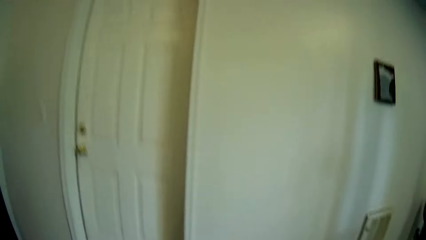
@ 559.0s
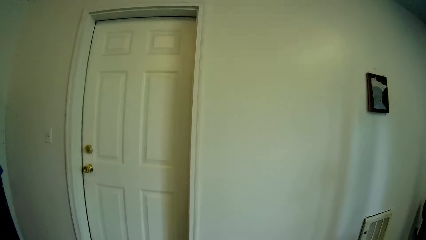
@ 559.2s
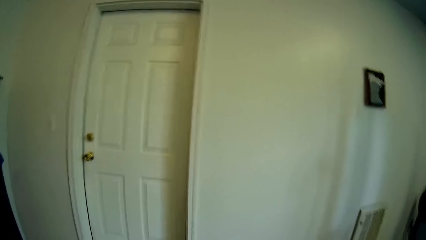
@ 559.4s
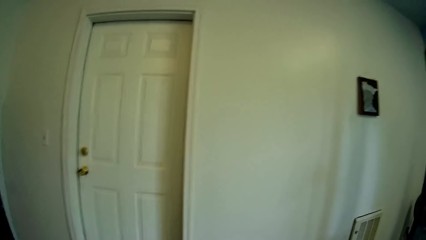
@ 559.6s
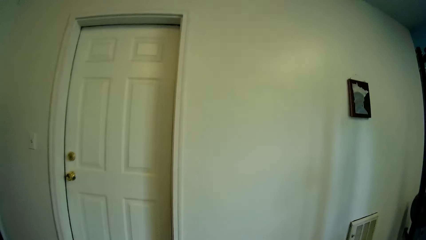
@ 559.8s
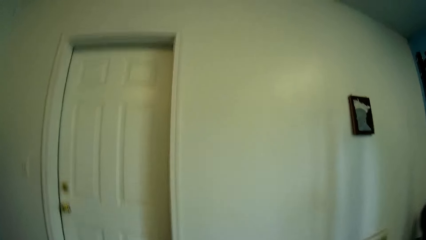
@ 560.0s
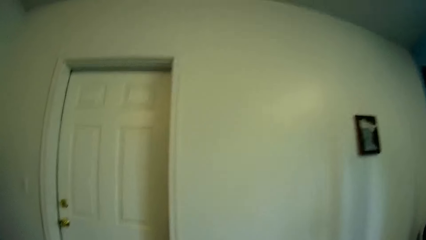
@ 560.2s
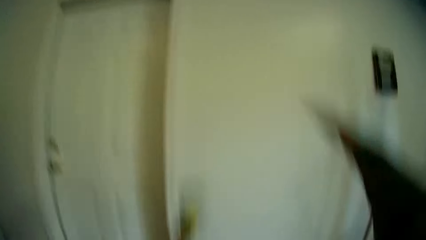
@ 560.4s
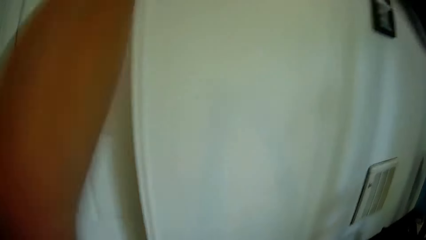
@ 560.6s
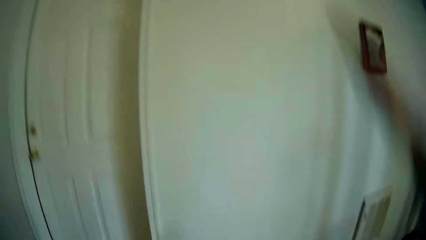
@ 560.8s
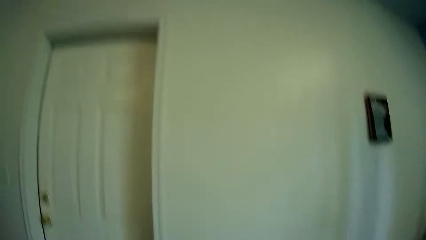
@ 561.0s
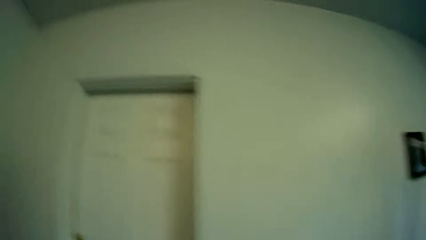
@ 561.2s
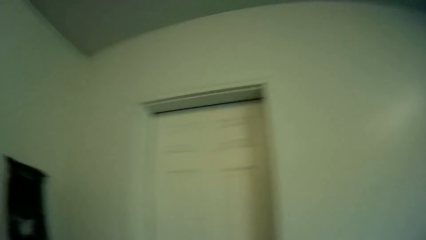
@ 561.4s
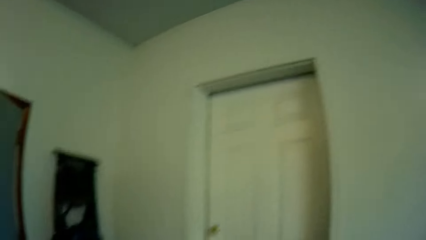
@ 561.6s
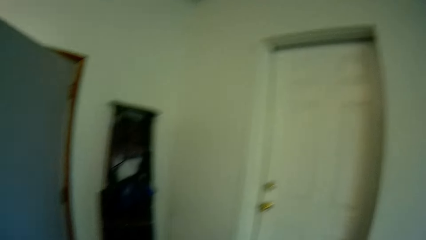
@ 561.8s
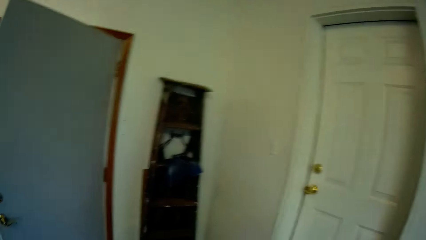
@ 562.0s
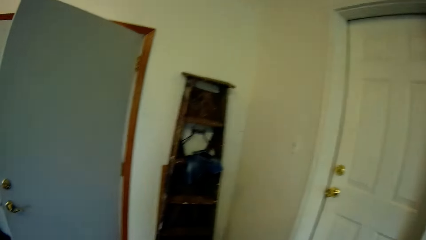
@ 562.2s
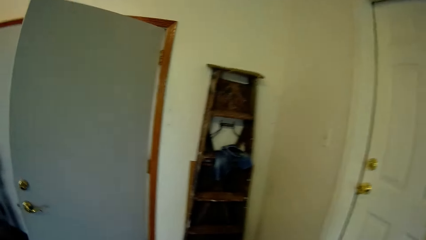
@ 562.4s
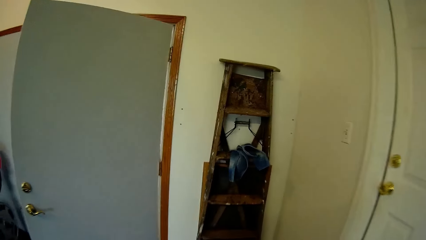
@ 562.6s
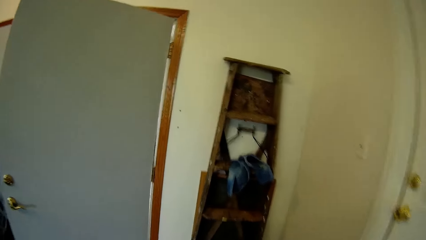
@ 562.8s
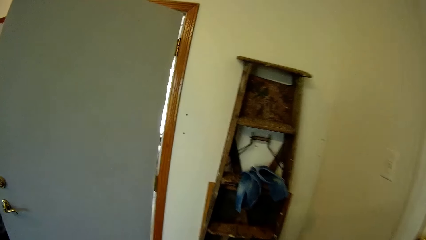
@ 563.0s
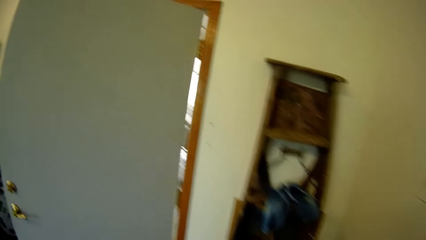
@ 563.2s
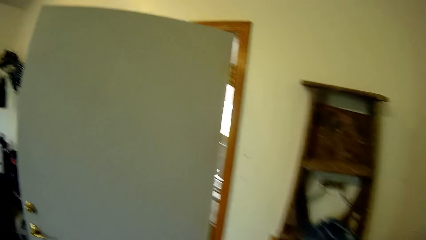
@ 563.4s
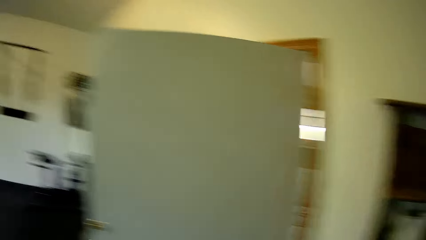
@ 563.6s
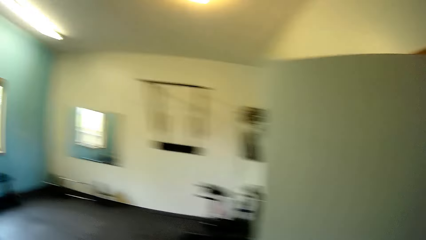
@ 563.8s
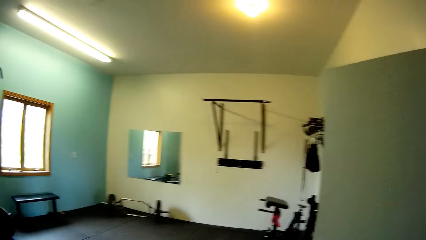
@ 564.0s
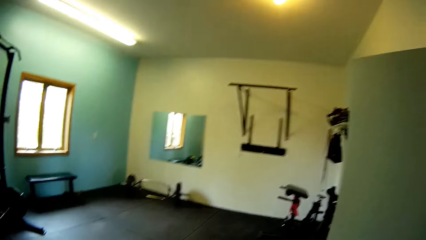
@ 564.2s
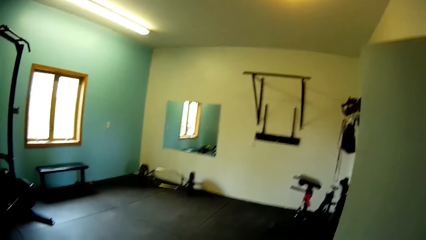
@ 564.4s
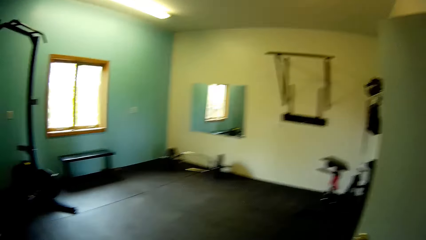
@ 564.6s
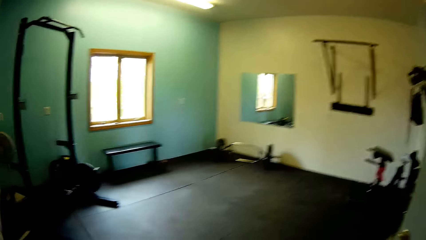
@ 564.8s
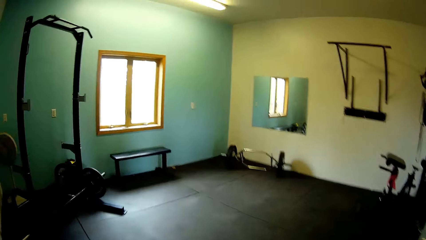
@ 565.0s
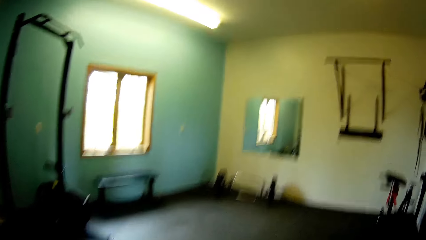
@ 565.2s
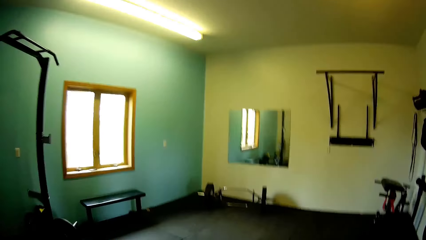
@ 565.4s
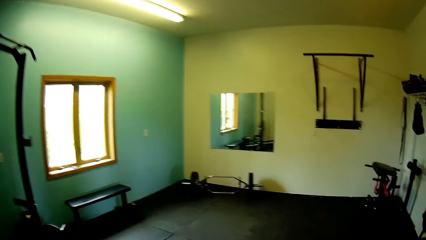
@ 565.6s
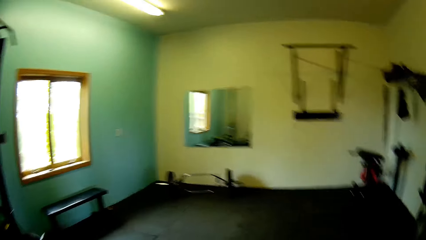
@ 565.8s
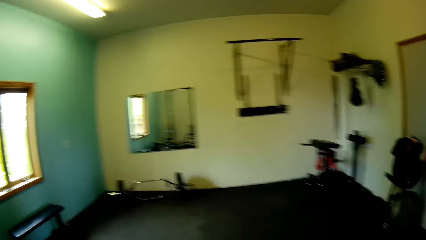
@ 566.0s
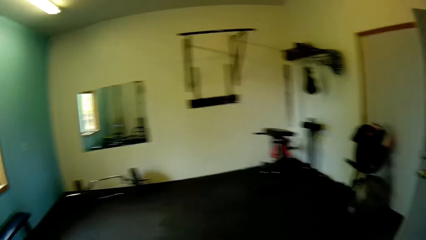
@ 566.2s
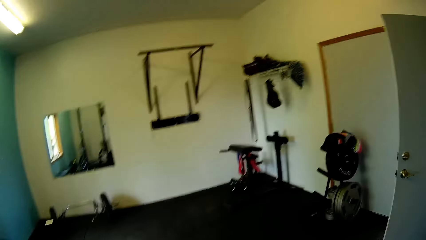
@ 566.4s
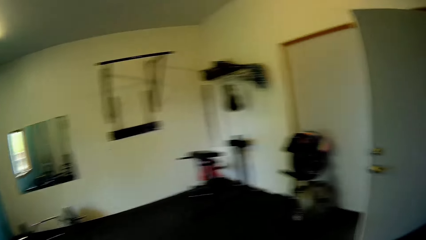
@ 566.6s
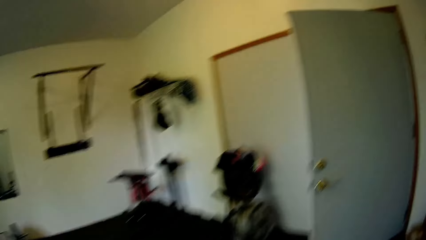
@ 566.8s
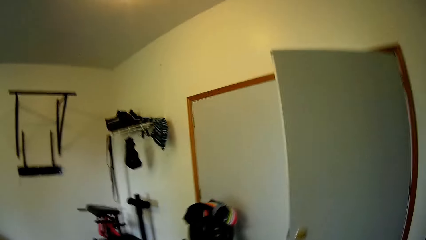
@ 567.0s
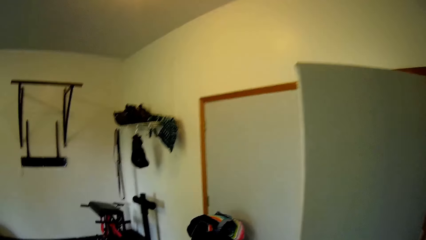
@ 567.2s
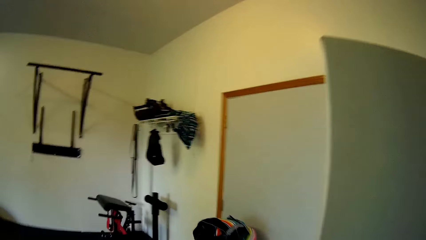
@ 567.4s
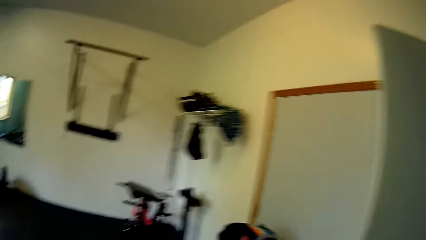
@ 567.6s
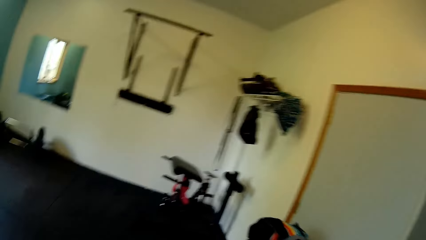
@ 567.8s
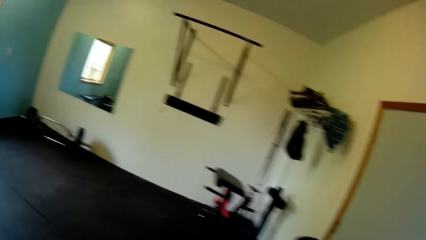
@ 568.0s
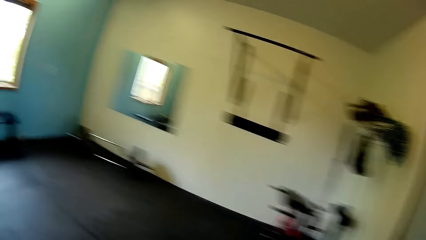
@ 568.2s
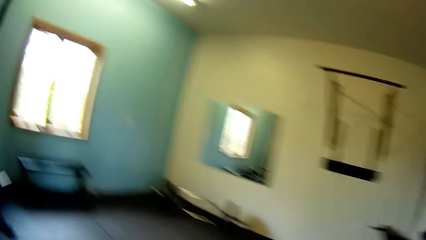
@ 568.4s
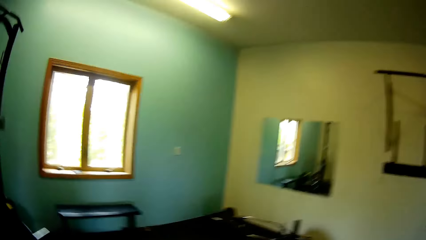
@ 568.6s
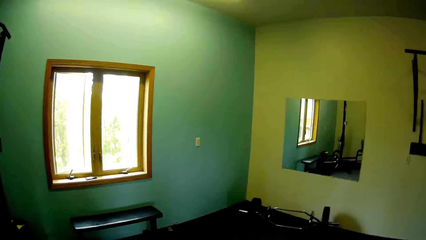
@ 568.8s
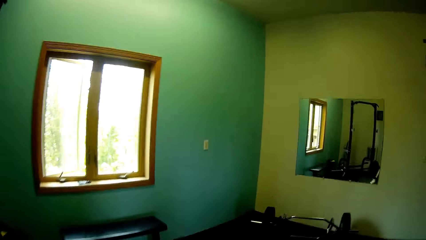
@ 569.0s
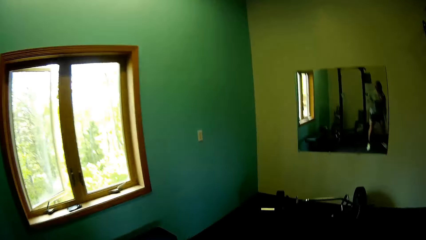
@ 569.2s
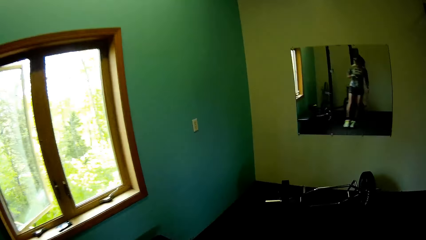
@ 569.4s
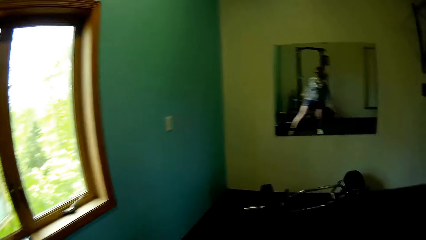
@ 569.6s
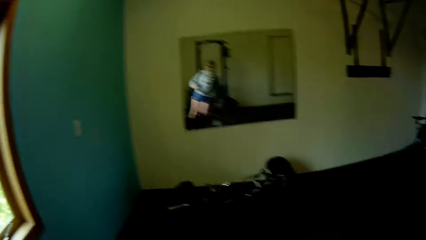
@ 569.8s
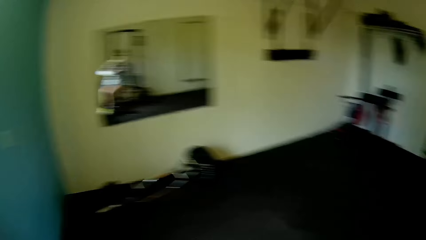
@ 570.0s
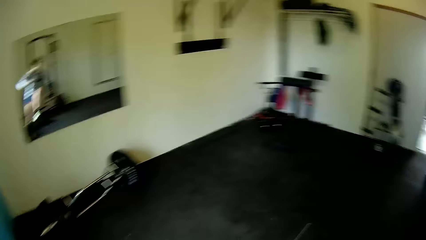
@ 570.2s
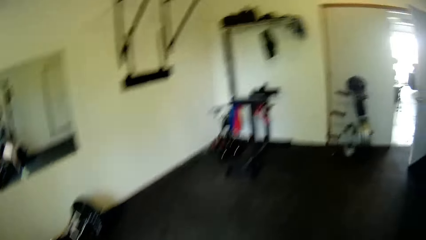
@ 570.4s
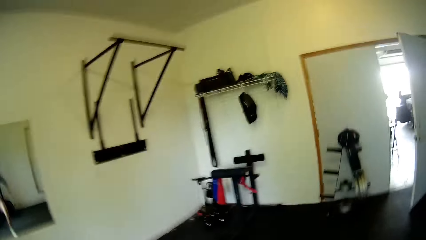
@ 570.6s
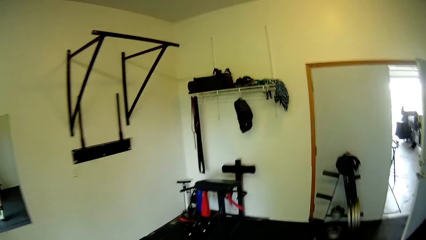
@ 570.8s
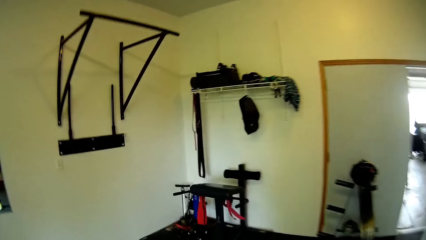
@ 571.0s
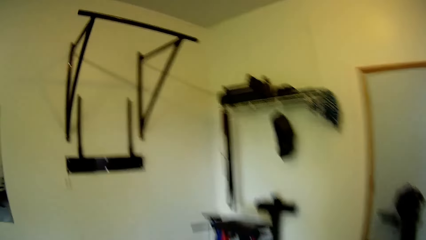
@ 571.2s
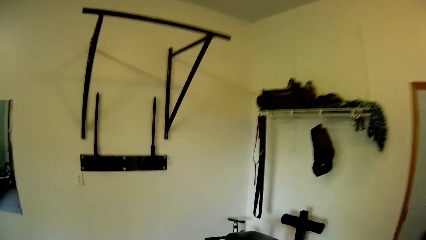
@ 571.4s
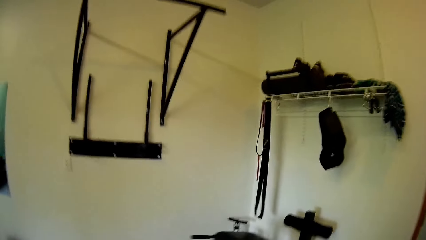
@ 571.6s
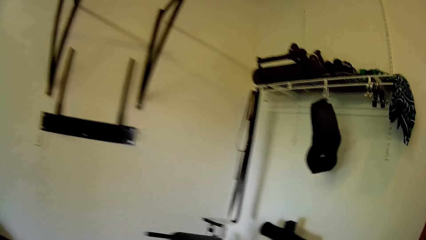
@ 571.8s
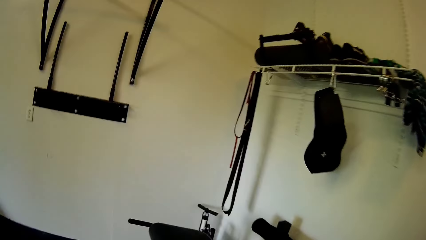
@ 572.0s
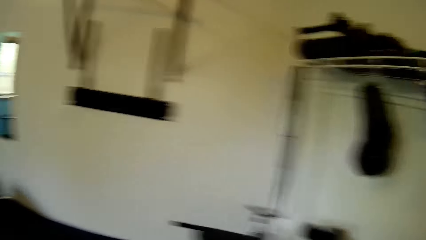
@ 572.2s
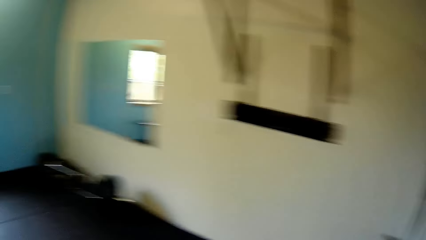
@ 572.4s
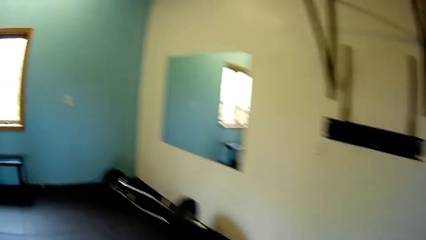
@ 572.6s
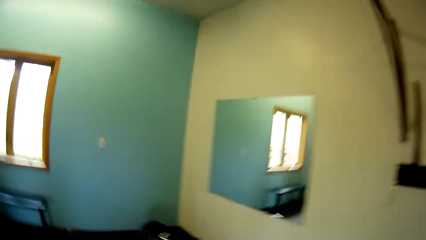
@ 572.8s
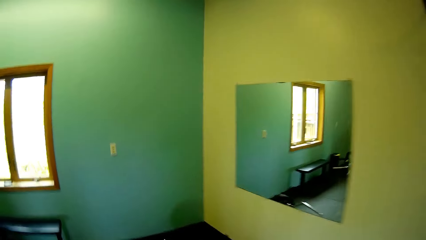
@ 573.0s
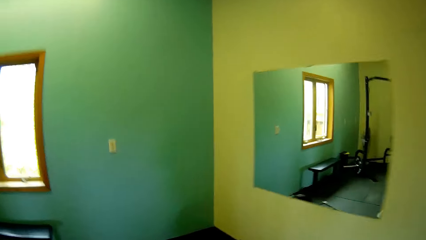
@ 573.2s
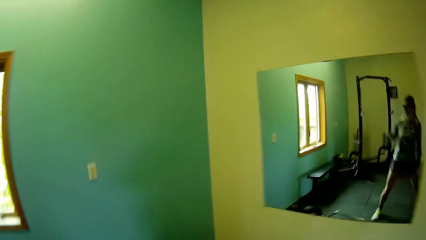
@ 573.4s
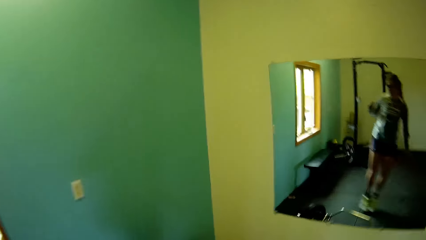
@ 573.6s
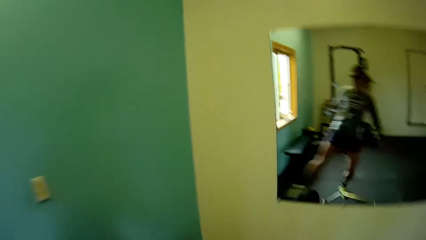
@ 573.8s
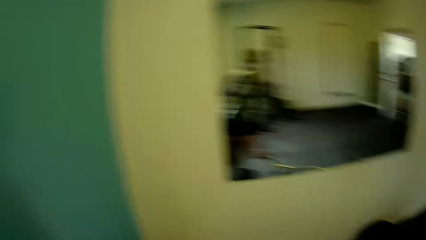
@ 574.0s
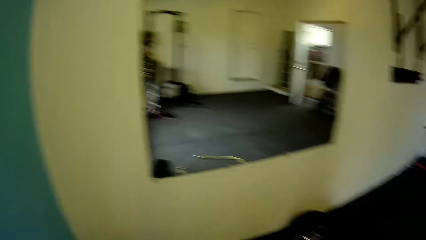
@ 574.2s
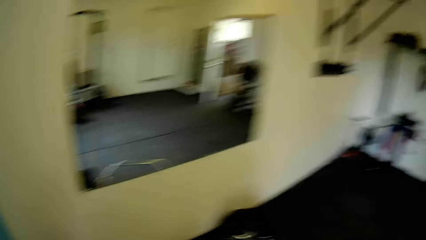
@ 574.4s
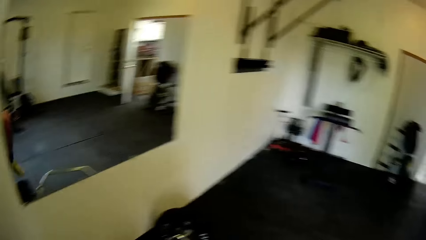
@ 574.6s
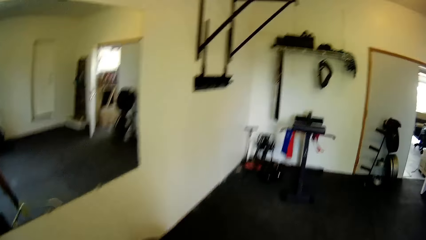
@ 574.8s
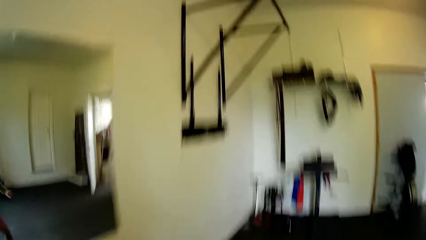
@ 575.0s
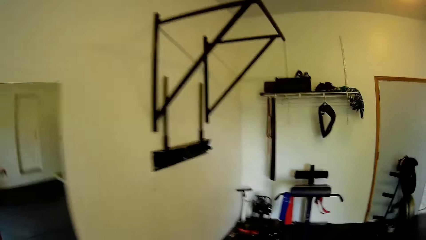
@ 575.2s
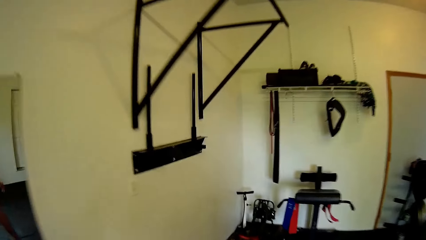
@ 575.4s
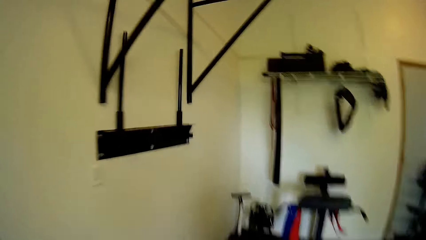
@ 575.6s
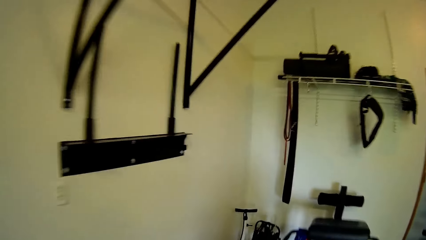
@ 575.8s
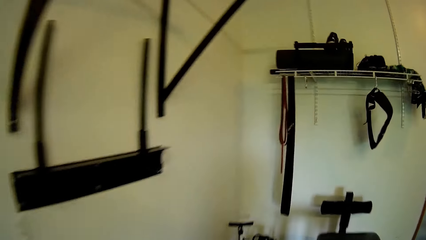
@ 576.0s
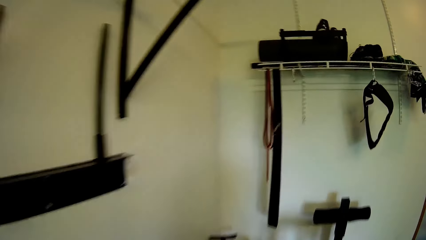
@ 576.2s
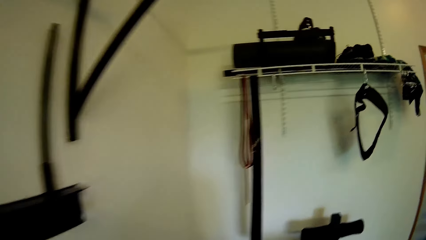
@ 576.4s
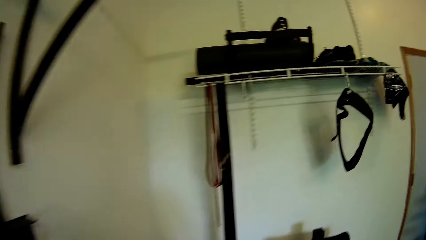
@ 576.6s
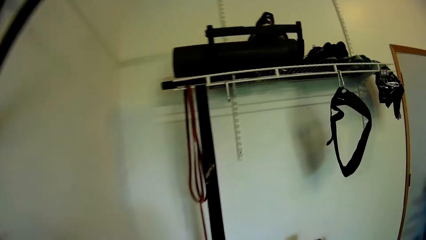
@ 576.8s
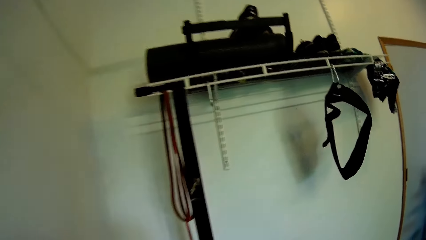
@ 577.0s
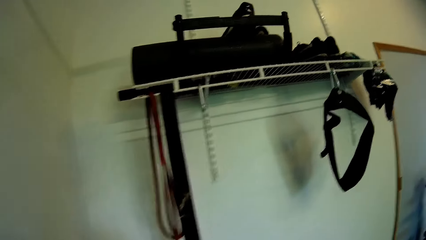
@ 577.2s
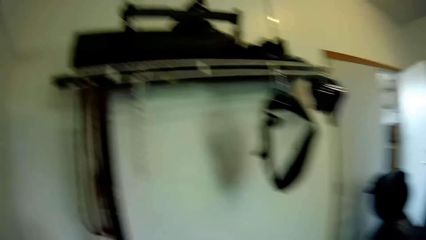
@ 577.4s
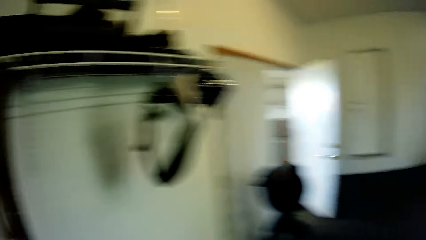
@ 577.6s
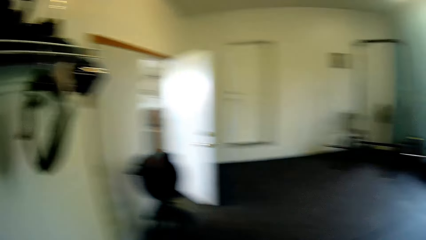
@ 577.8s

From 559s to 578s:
The camera wearer looks around the house. They walk to the window. They walk around the house.
